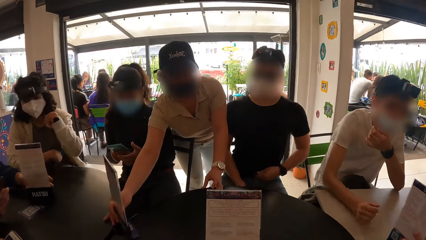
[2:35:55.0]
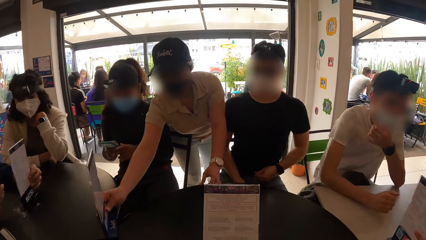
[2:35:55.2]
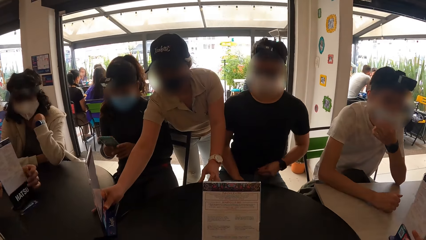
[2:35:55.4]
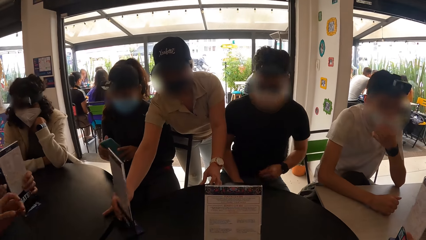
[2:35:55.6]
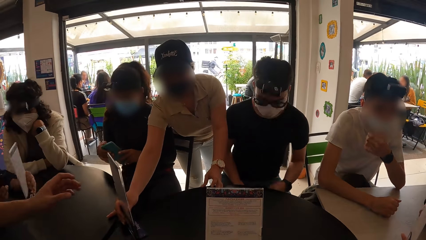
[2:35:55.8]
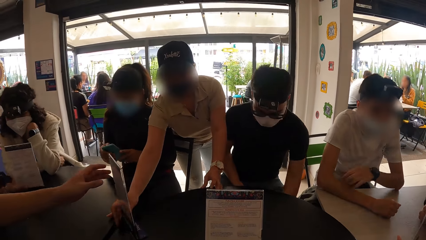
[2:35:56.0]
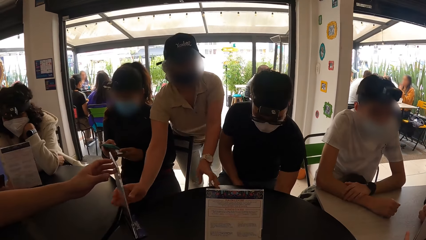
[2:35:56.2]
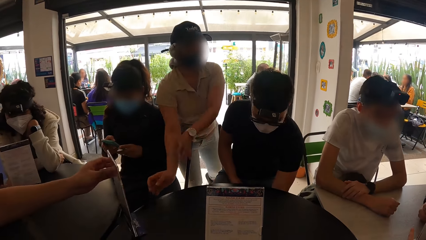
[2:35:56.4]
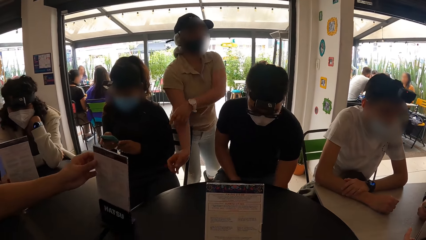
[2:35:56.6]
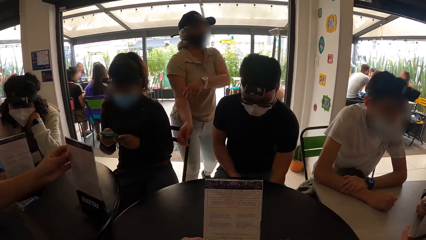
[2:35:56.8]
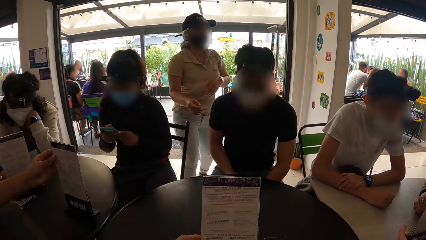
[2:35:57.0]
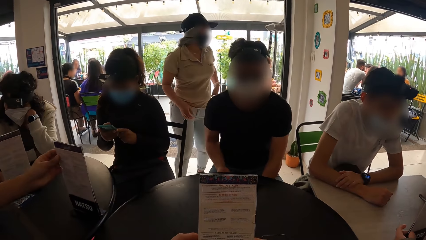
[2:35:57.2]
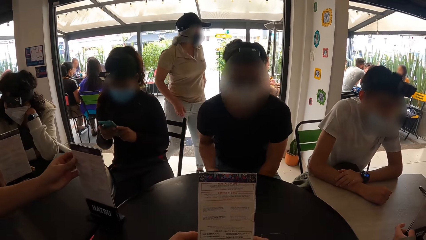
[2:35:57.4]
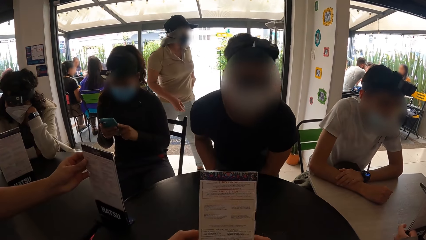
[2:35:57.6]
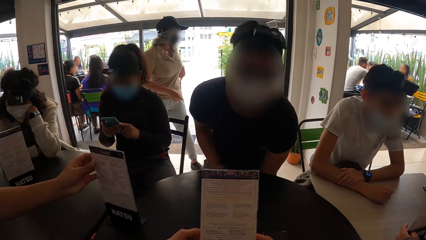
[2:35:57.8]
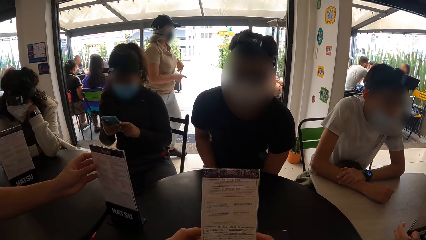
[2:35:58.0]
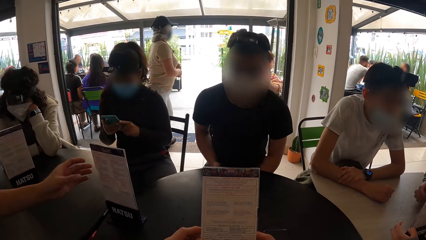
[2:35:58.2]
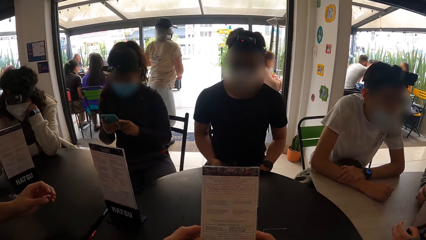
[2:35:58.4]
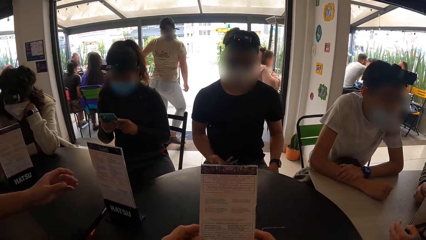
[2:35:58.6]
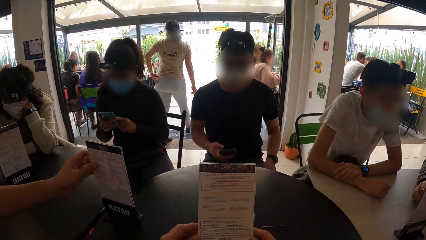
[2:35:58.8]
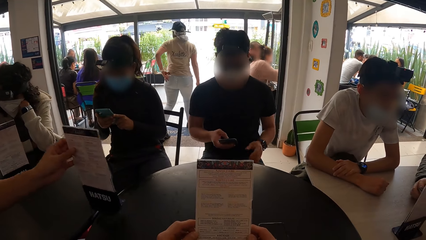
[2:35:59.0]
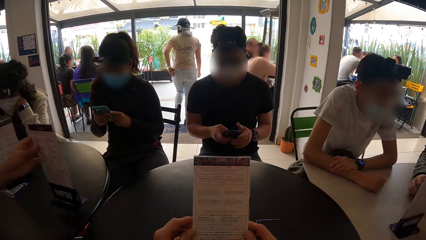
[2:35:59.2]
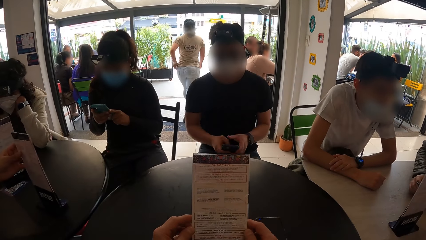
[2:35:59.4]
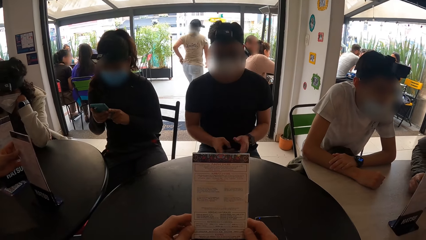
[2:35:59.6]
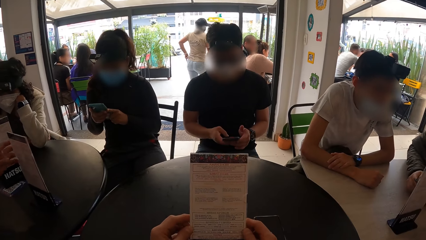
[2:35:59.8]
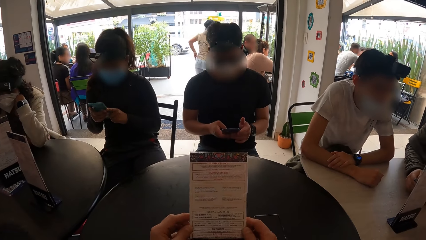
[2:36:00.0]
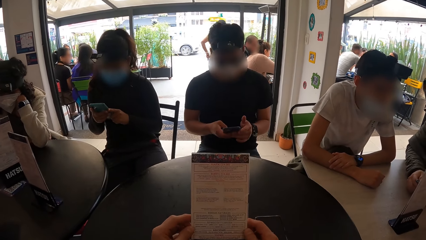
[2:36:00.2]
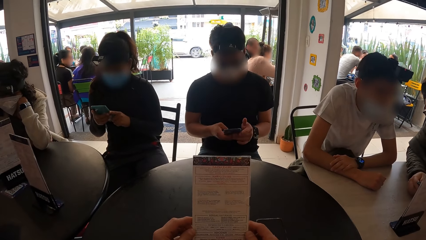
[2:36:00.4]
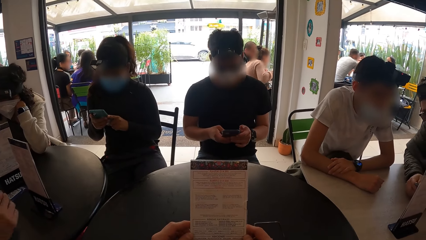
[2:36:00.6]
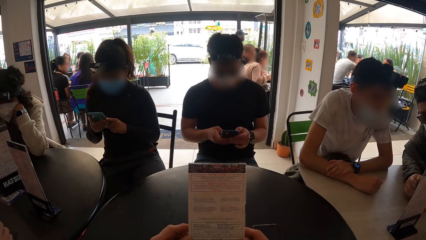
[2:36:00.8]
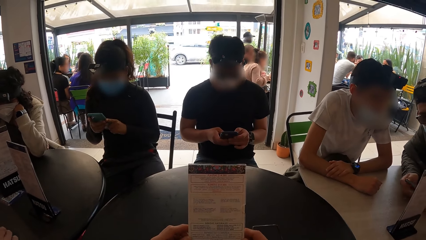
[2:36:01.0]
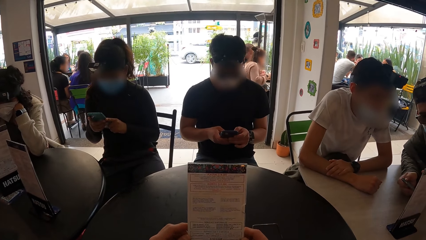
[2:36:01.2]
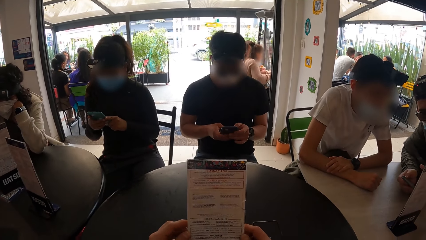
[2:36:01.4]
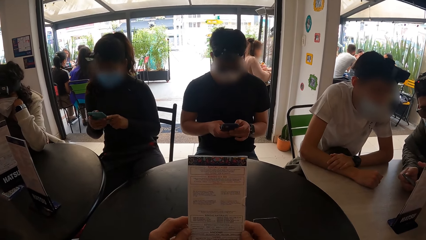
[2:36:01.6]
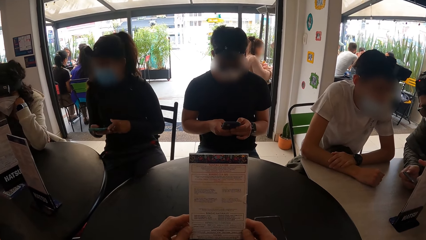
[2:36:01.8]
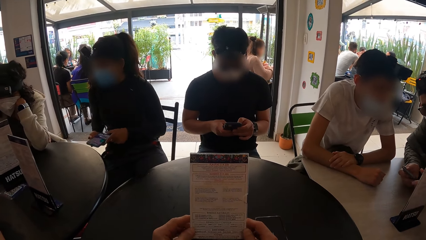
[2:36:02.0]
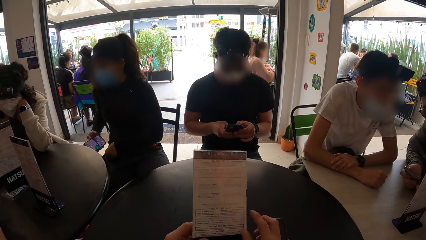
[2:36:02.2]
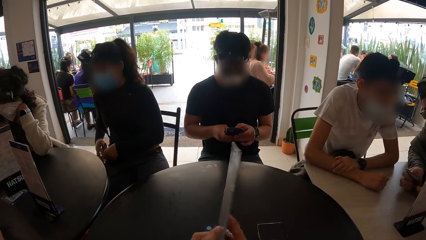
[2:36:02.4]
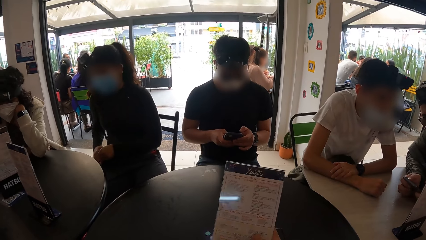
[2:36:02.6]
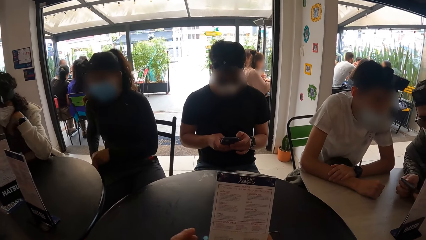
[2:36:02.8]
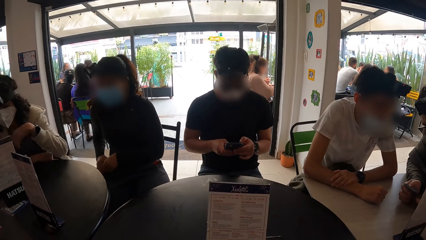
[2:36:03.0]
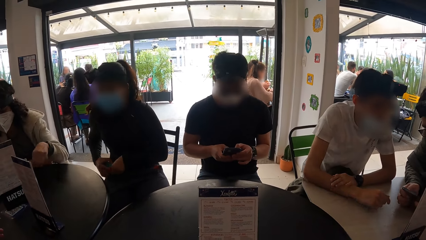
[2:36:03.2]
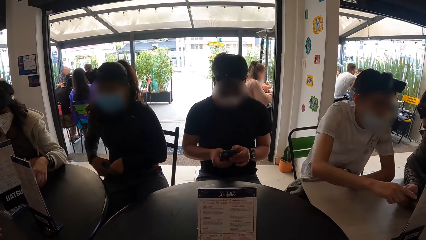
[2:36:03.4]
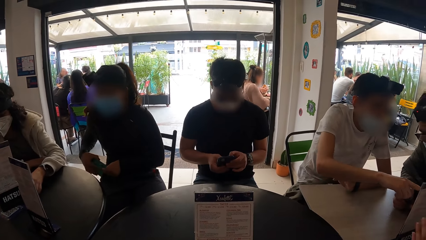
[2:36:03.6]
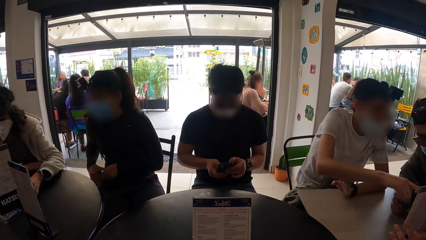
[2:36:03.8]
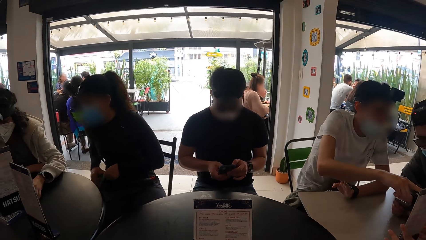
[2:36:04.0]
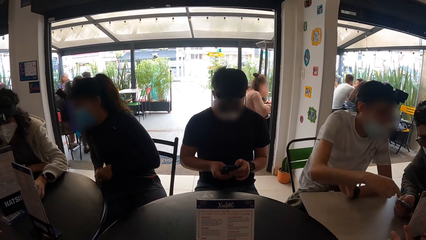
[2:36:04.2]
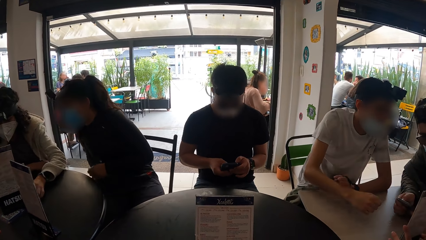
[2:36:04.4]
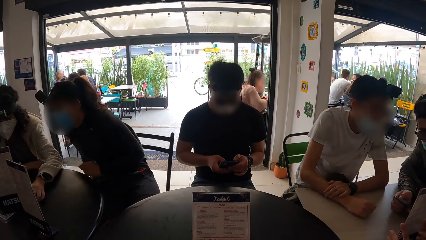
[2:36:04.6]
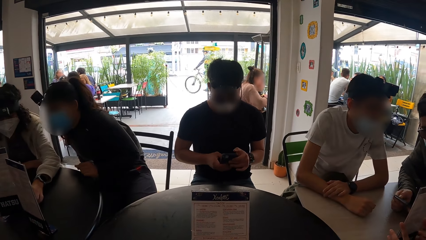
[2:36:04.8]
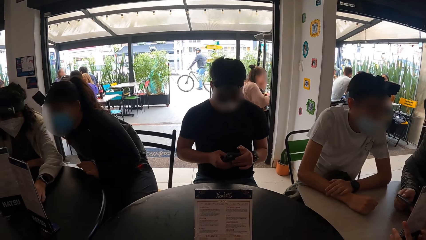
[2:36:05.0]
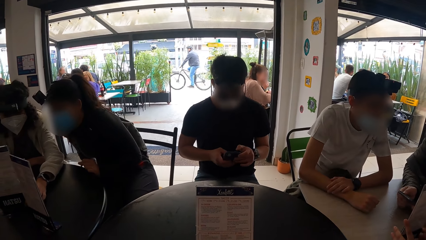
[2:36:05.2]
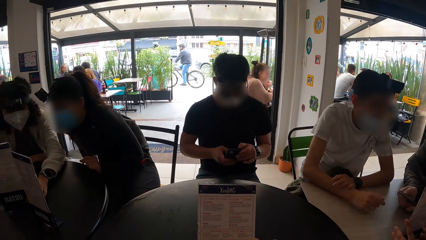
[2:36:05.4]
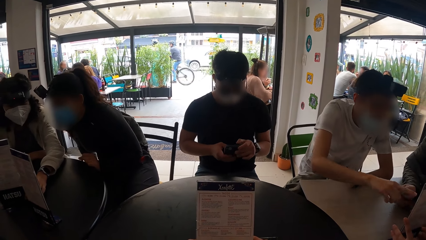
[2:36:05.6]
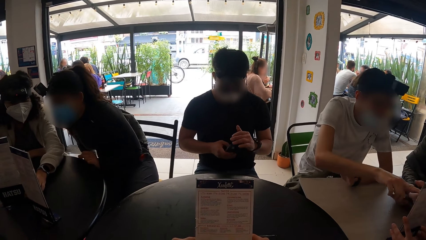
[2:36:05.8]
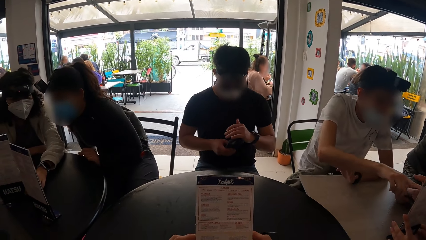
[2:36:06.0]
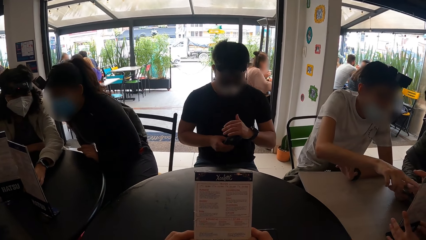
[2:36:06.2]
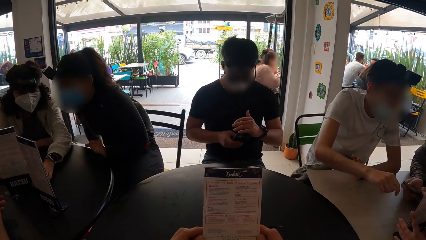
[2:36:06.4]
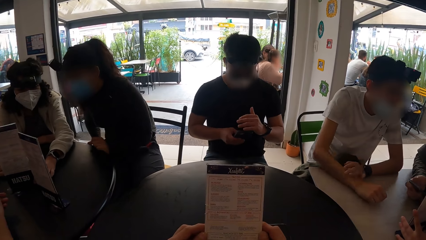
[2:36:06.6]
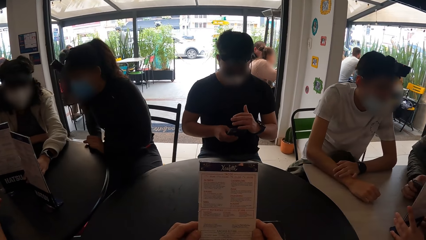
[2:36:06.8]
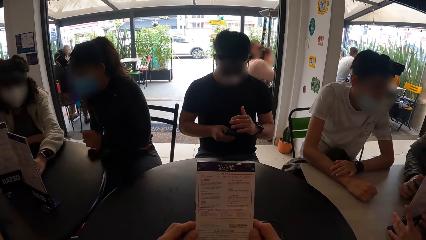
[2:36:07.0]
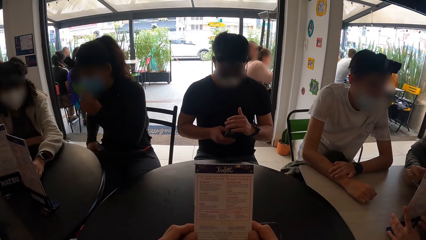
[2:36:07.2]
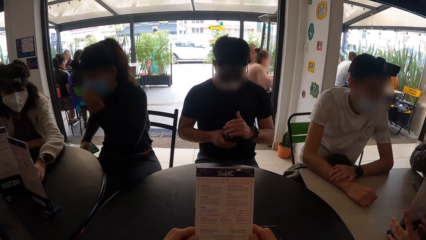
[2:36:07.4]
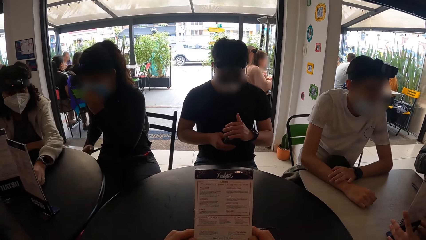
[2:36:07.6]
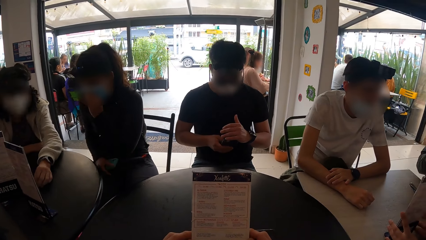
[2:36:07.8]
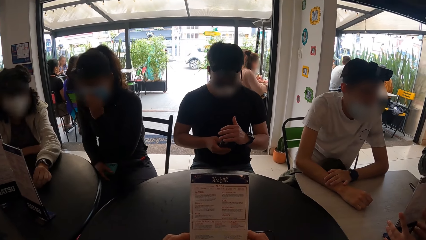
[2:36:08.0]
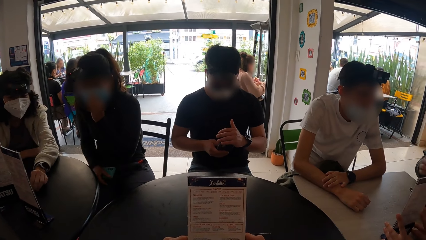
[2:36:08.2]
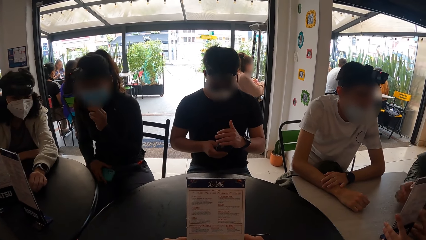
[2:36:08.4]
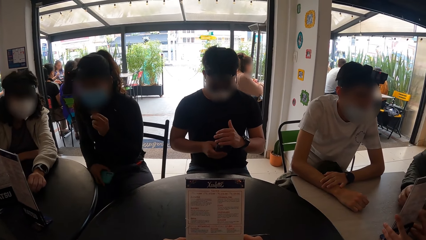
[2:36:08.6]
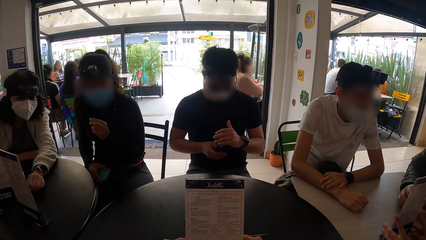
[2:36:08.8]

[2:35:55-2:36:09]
The camera wearer puts the phone down. They read through the menu tab or menu list. They turn the menu list.

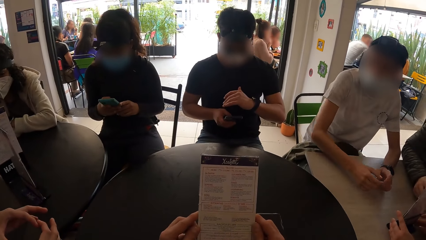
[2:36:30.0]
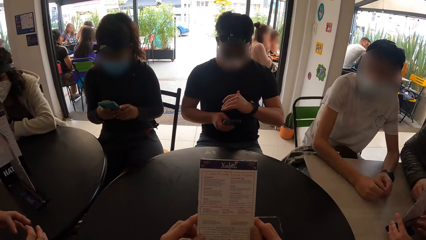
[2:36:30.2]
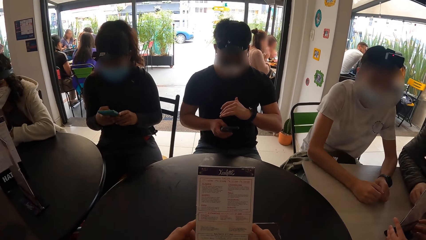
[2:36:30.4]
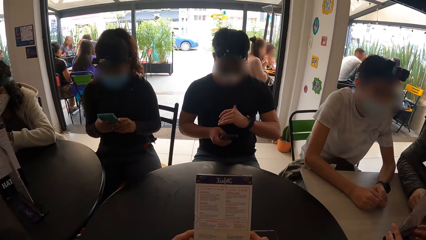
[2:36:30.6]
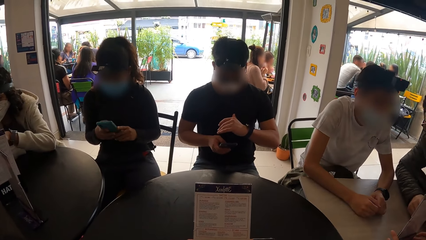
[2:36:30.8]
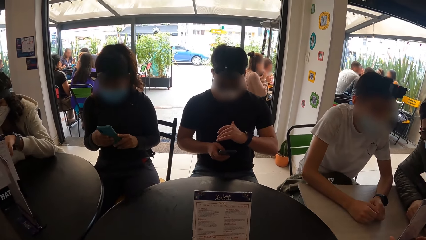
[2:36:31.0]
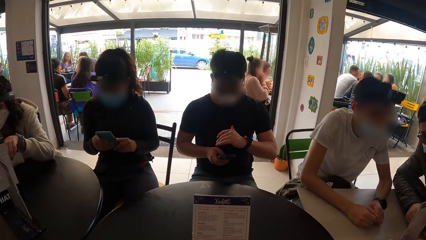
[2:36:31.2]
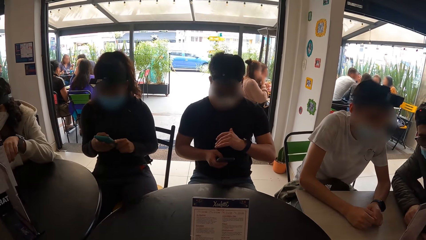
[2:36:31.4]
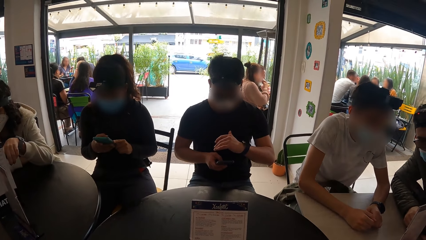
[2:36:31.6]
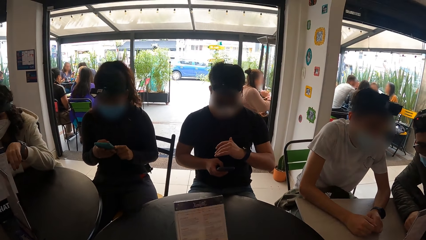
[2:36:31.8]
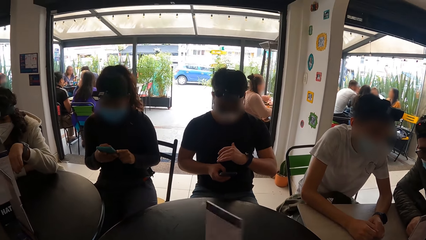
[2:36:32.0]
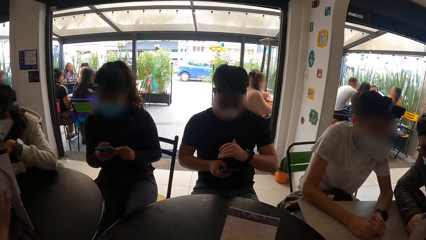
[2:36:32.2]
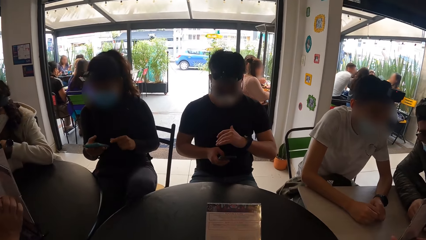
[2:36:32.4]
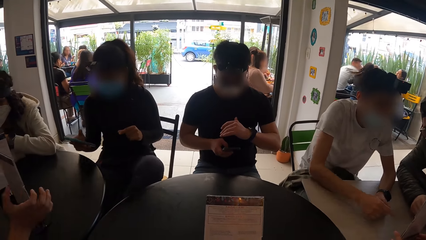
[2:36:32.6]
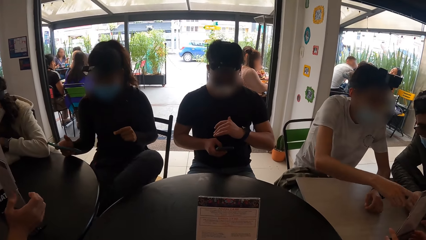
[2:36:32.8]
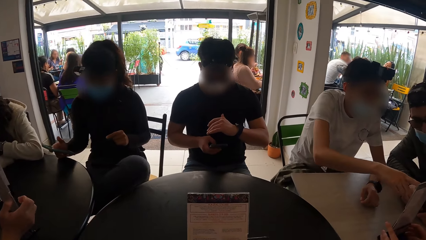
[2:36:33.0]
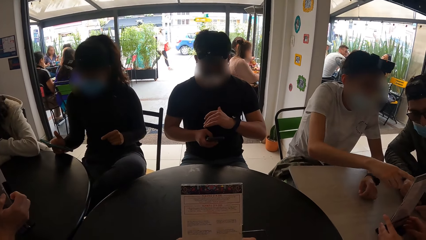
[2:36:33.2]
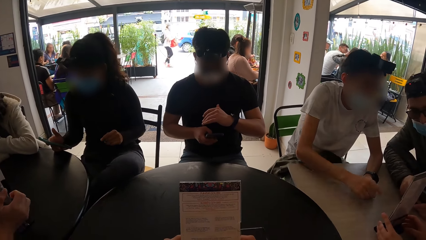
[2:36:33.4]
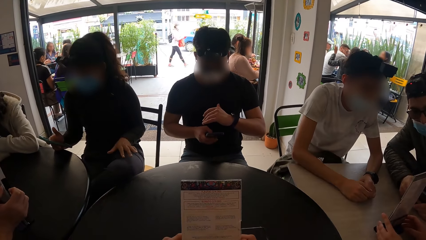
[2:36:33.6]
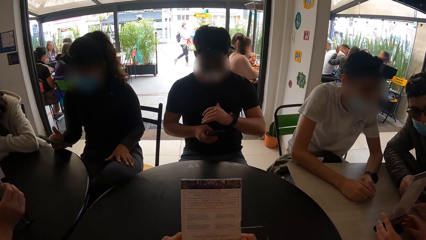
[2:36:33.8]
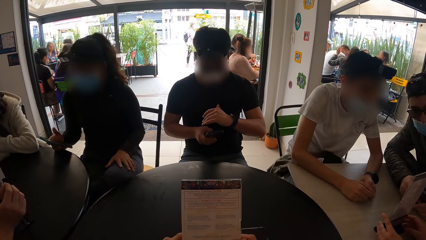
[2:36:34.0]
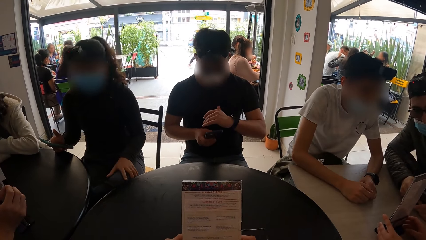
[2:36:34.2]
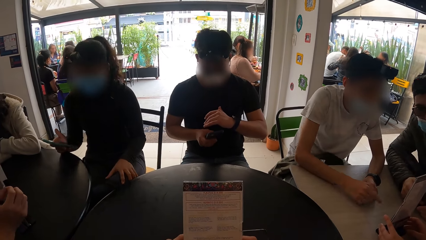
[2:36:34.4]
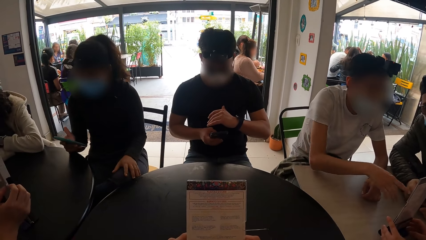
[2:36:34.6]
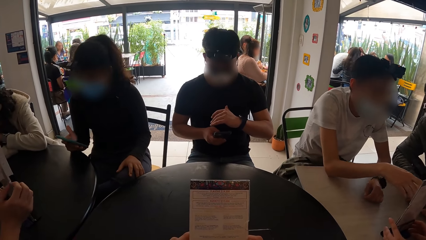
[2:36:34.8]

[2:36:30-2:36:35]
The camera wearer looks on the menu list and turns the menu list.
